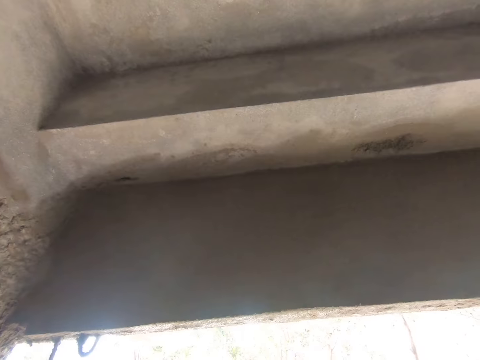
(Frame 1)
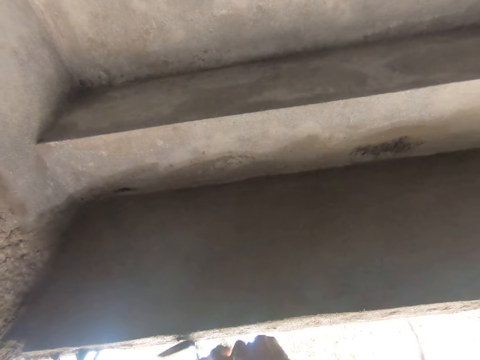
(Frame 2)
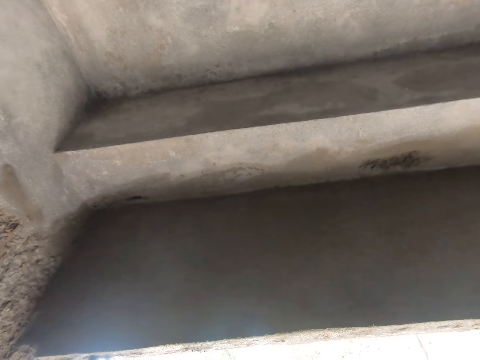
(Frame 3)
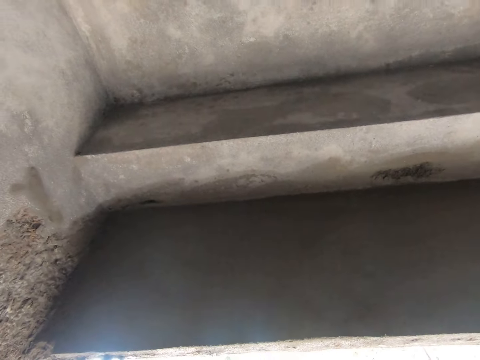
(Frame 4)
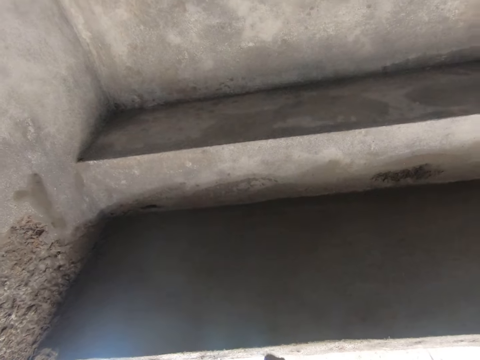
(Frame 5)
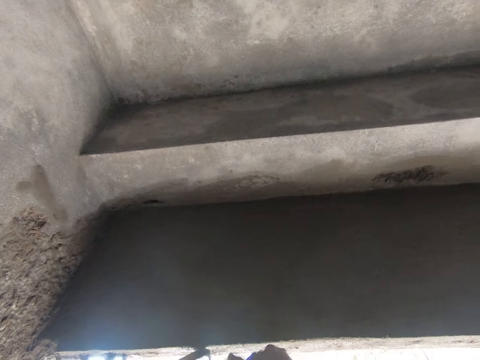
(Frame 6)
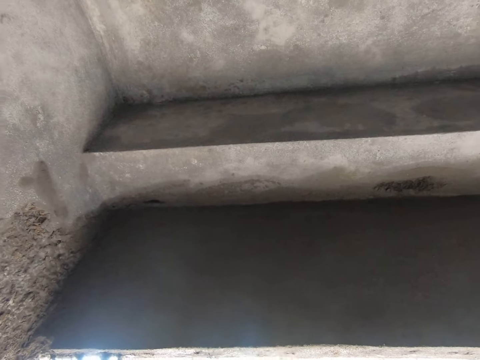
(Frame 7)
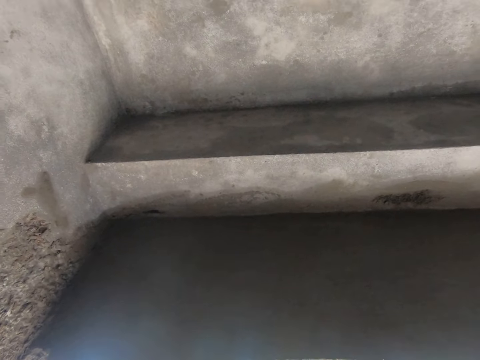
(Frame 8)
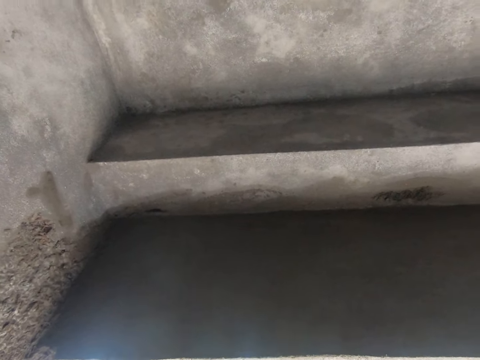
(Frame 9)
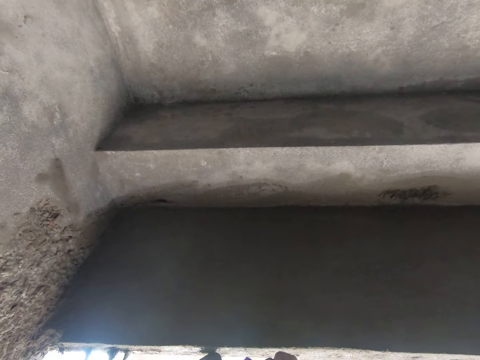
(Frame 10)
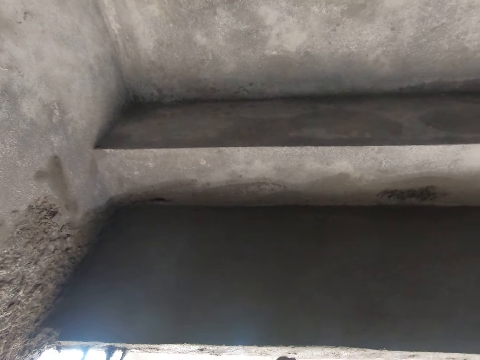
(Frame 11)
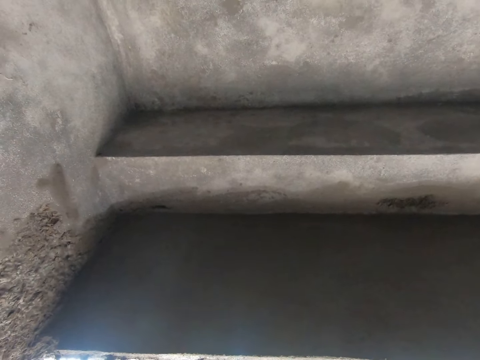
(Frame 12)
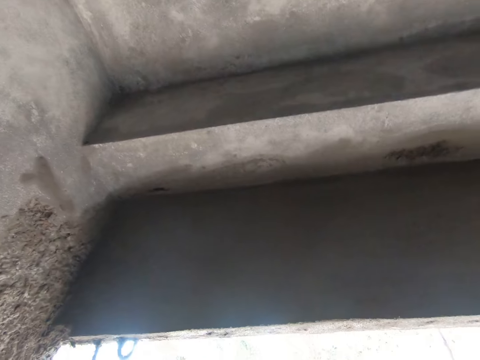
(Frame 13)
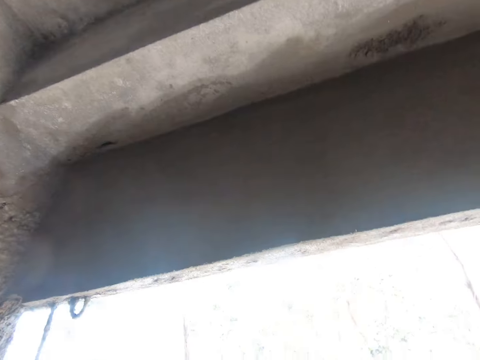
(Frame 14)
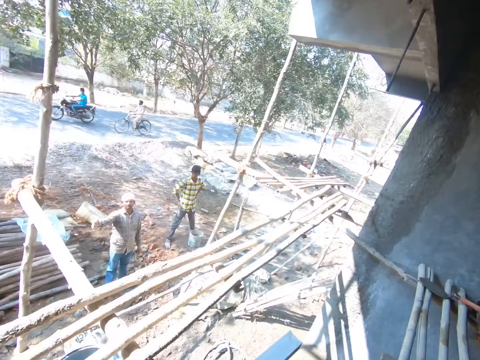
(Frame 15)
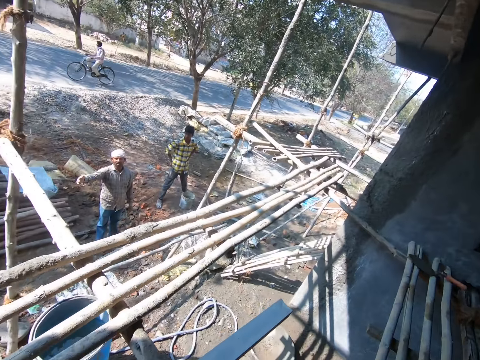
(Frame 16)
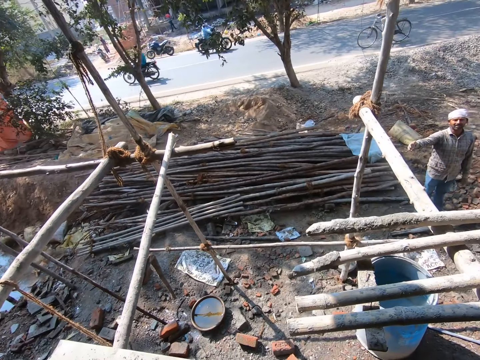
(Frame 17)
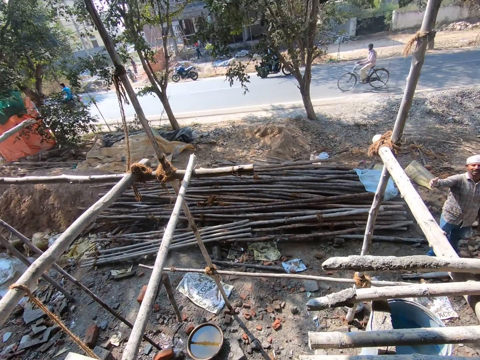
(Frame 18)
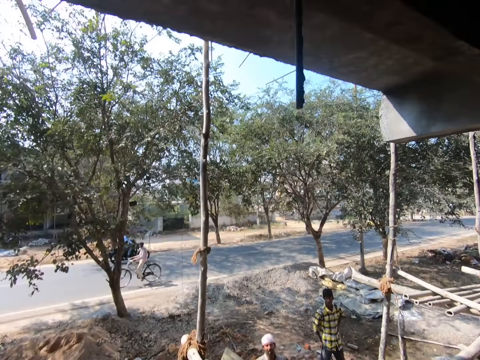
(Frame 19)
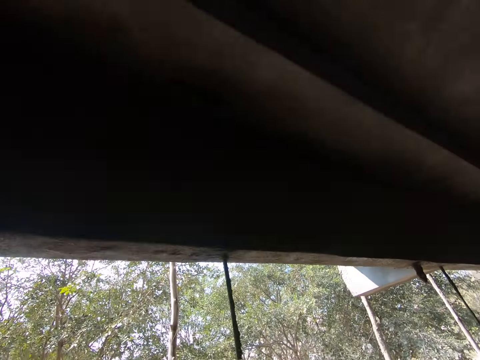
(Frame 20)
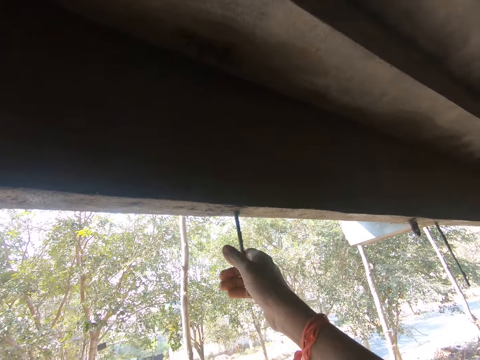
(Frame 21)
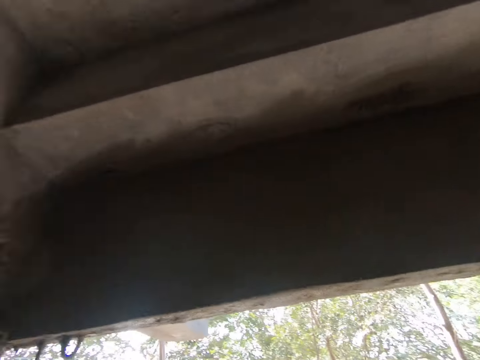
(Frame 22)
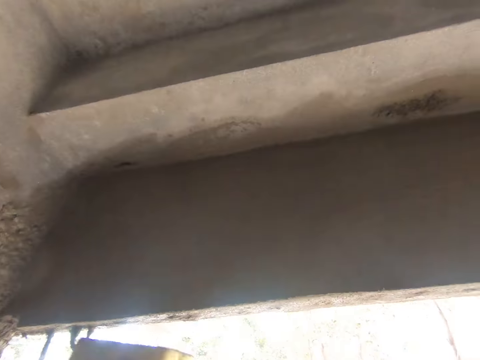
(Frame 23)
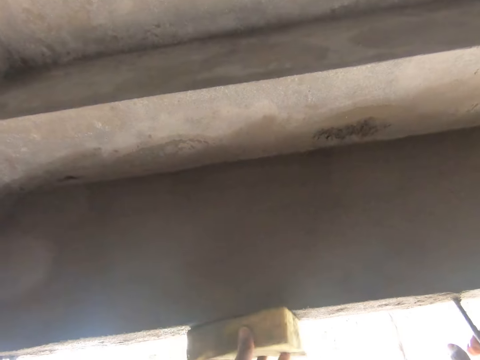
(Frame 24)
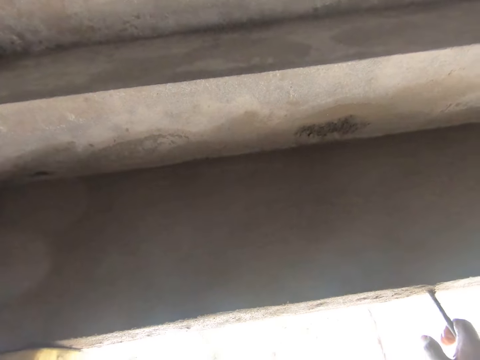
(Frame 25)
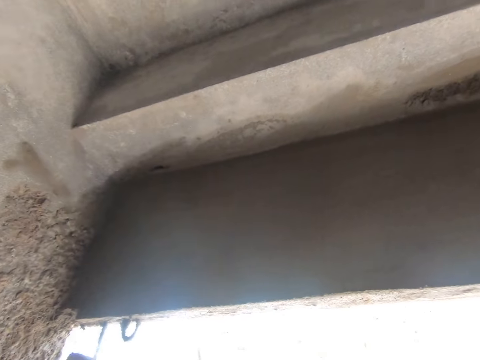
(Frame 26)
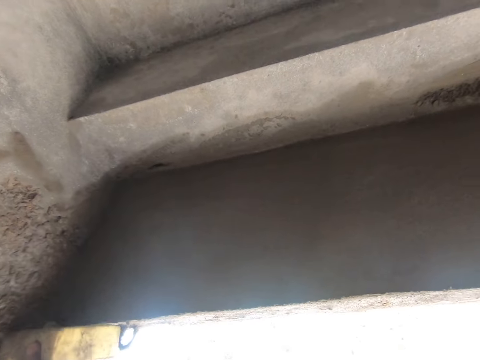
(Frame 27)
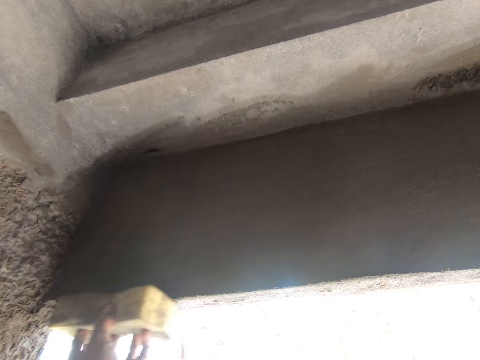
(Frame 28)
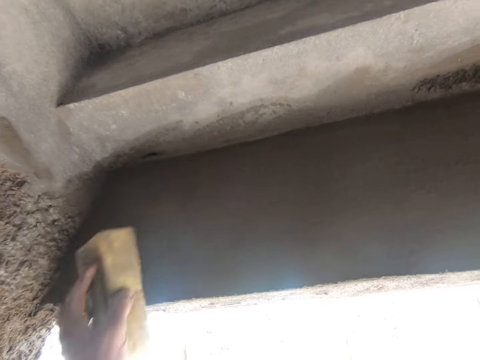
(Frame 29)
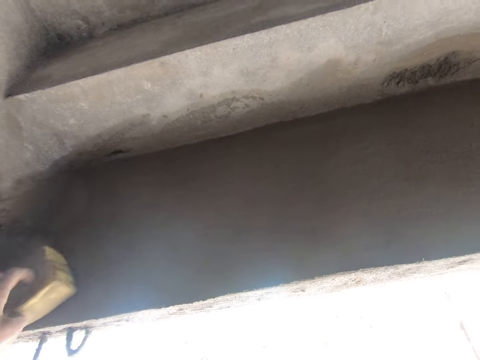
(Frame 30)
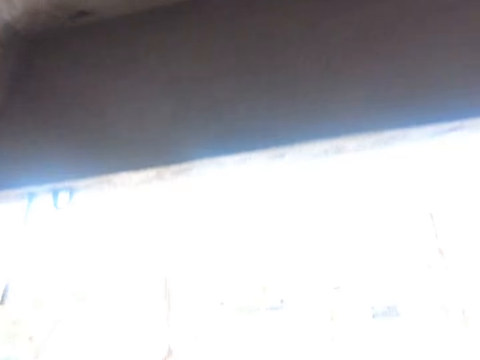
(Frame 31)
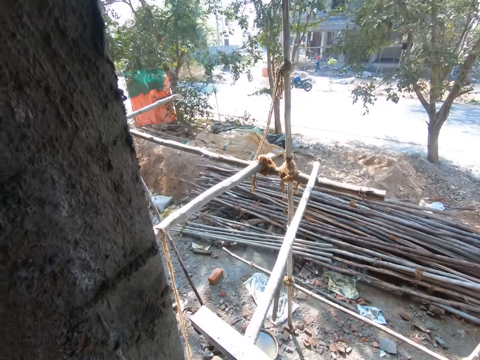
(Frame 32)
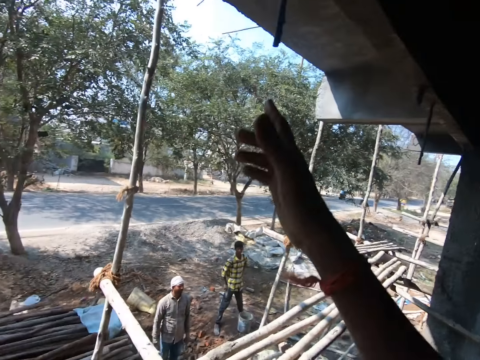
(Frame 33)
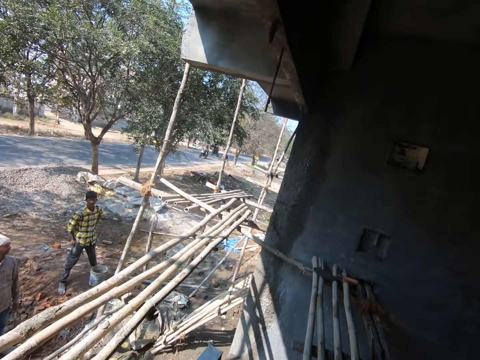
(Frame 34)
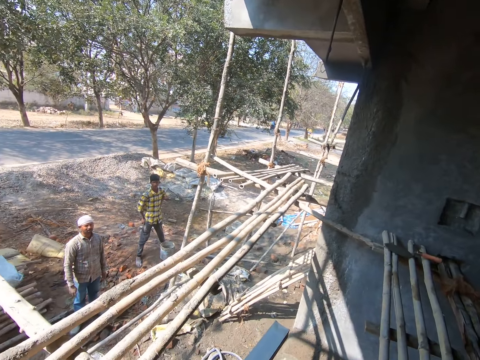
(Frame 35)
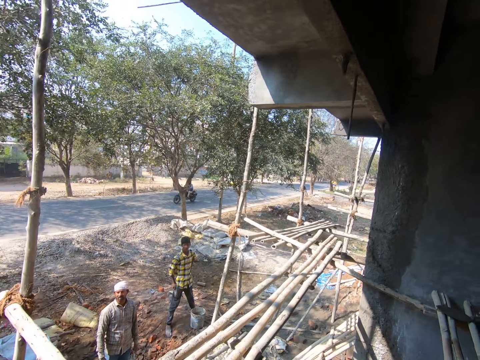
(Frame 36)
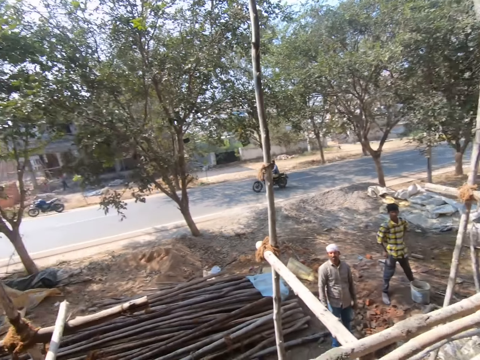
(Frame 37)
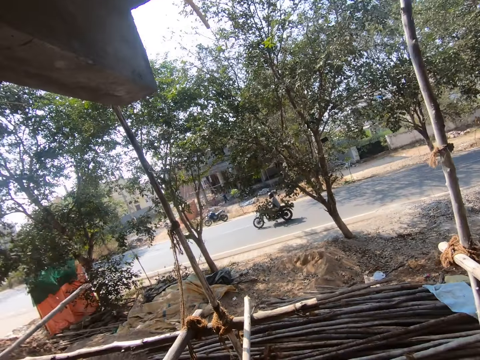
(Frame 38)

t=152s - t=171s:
The camera wearer removes cement with the trowel from the wall. They smoothen the wall with the trowel. They look around. They dialogue with a person. They smoothen the wall. They move the steel bar. They look around. They smoothen the mortar. They look around. They dialogue with the person.

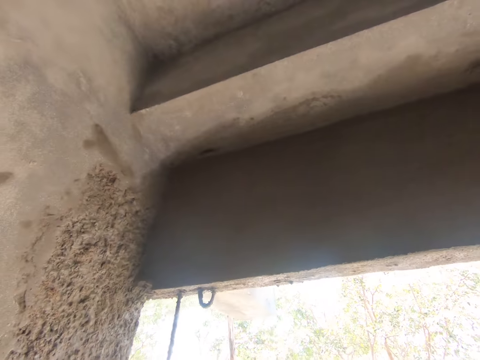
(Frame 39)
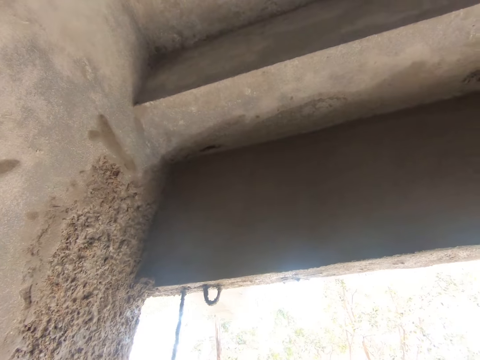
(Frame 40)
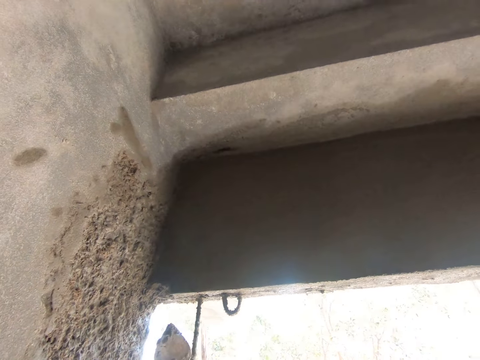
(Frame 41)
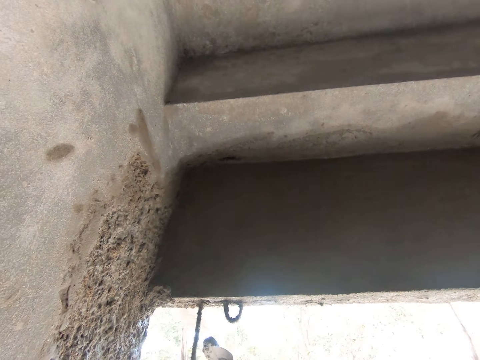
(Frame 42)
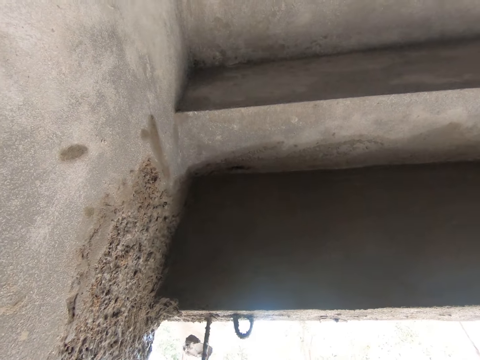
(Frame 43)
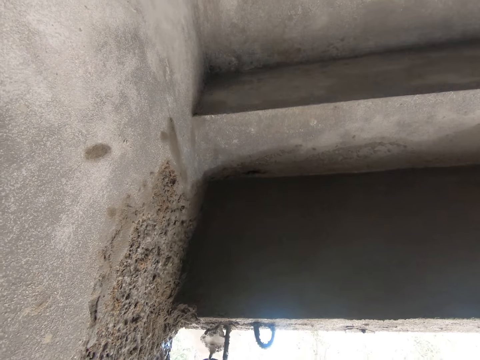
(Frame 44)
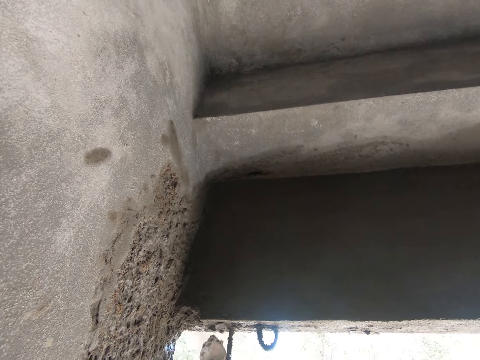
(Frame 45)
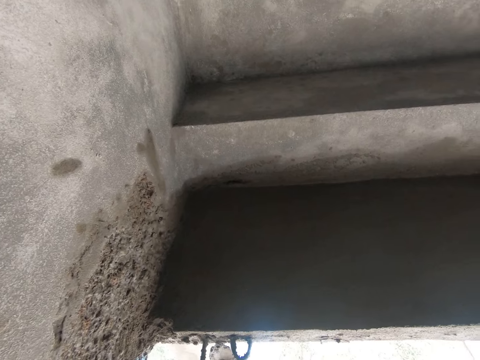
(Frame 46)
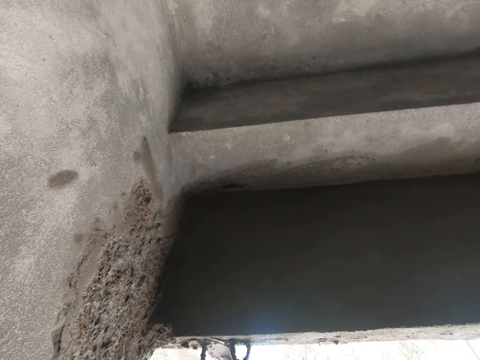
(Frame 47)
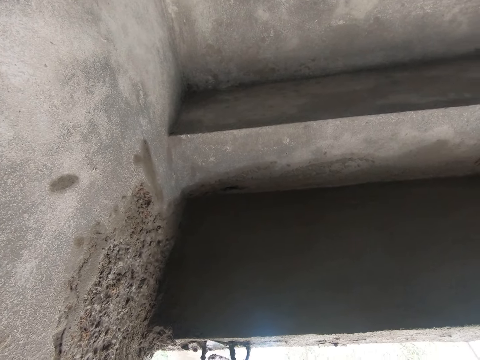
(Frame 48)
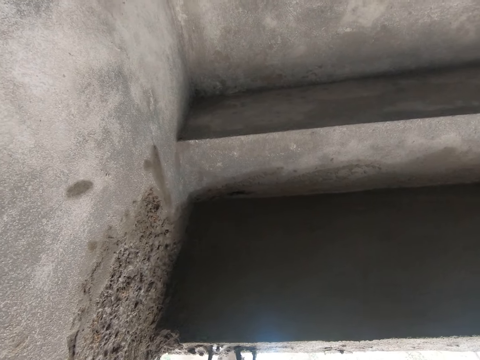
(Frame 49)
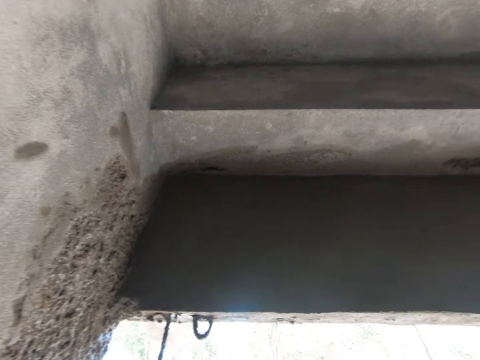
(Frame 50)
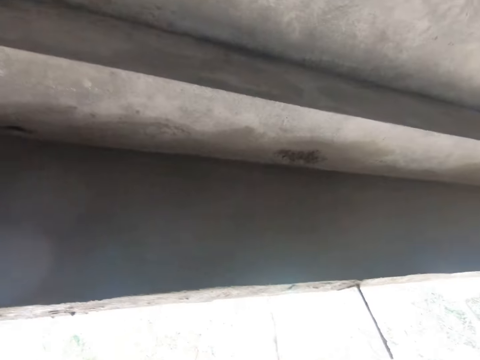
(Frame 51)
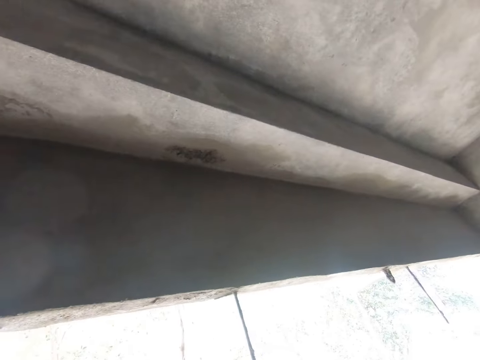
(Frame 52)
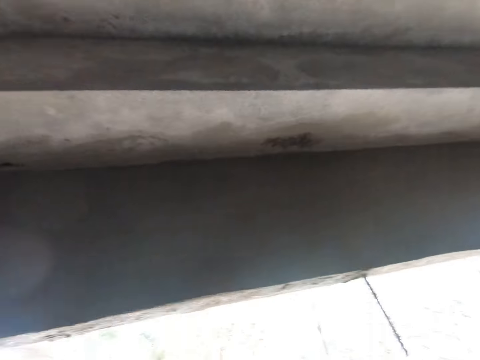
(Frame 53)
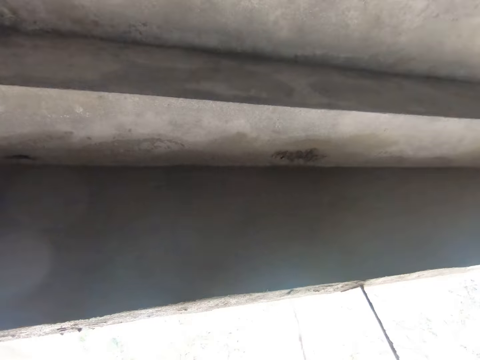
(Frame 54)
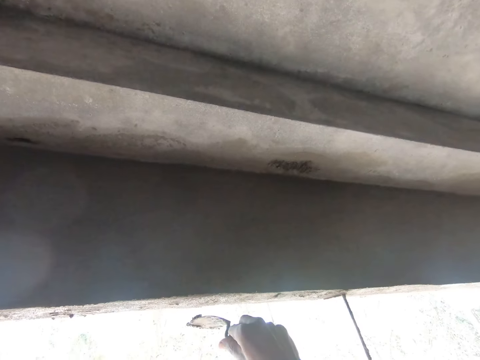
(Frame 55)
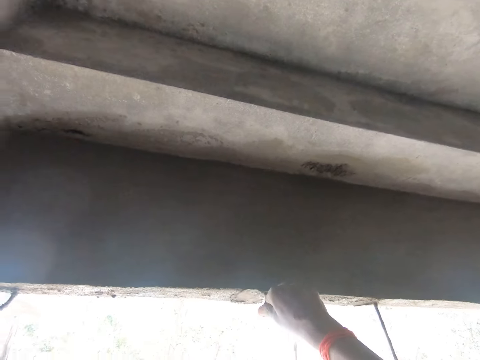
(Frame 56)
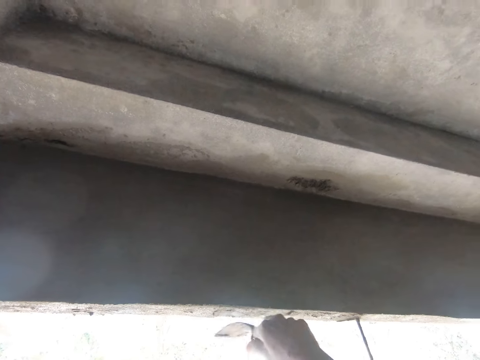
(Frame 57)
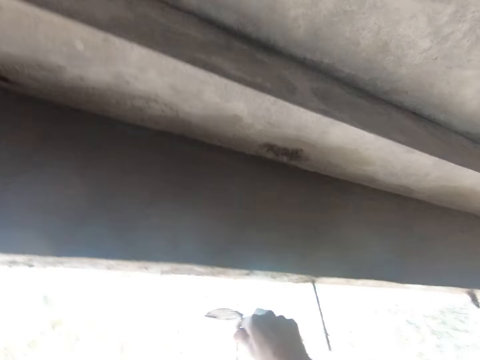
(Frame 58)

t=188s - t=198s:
The camera wearer cements the wall. They smoothen the wall.
